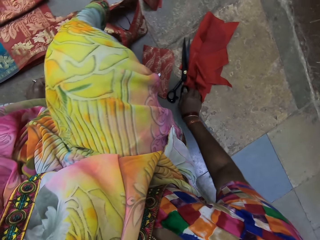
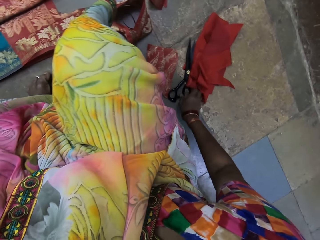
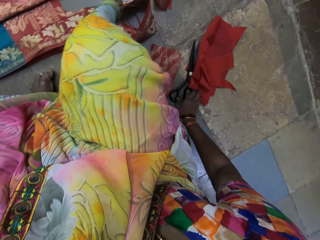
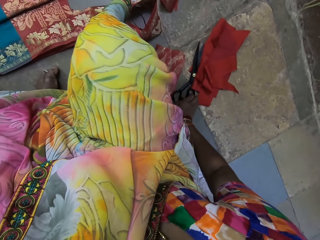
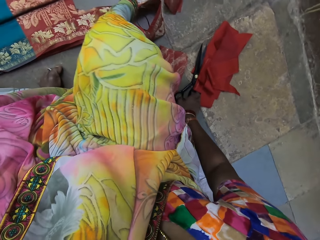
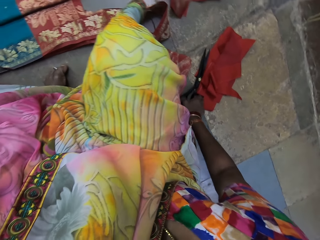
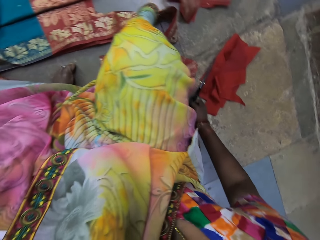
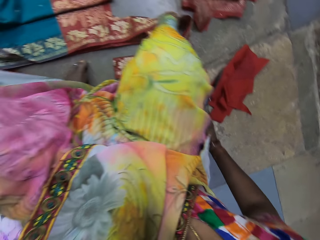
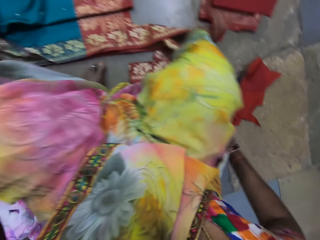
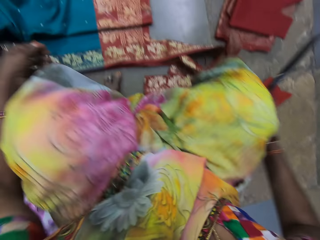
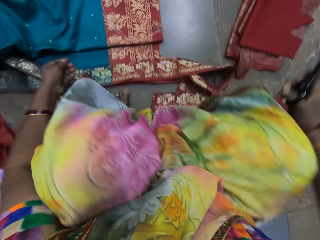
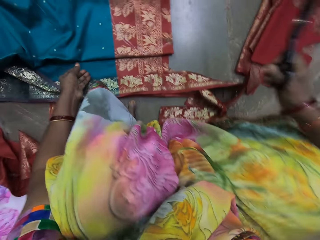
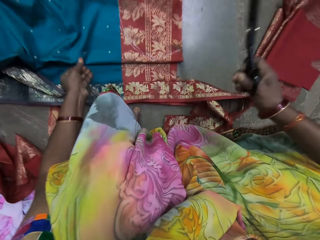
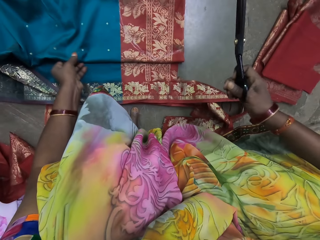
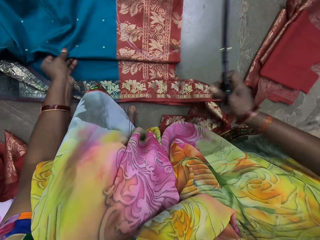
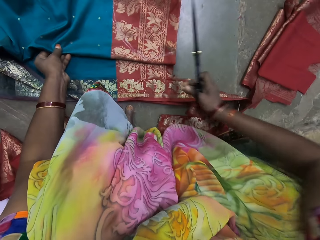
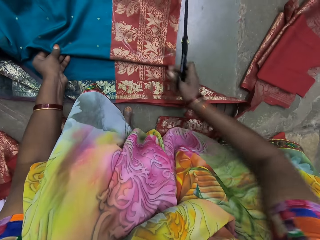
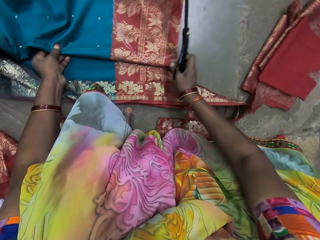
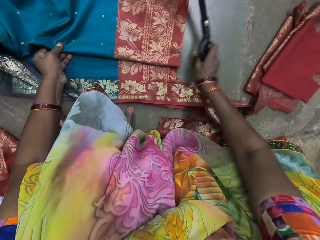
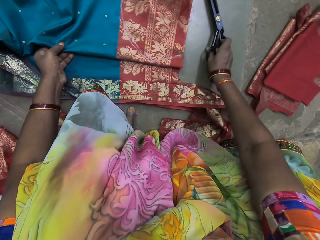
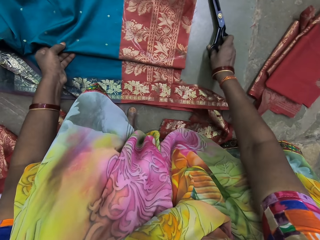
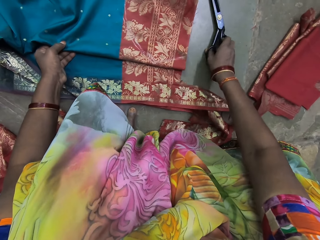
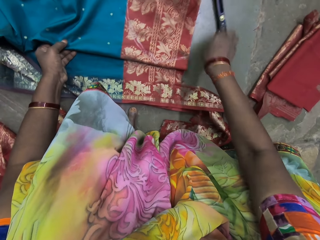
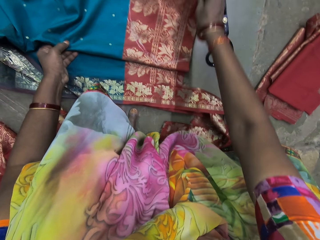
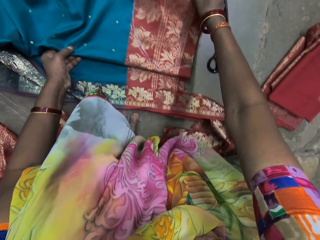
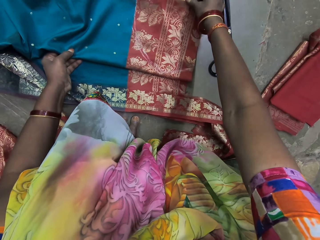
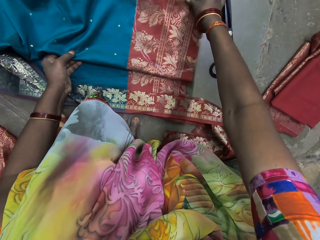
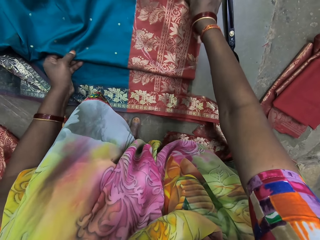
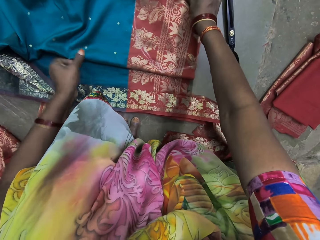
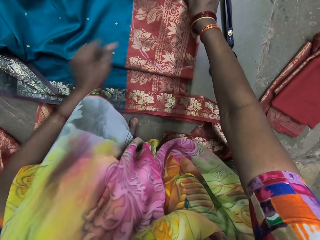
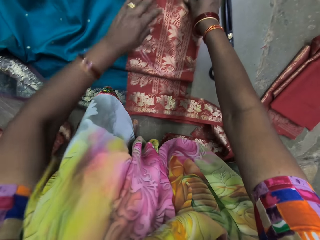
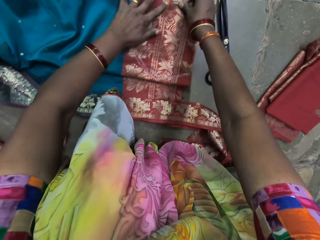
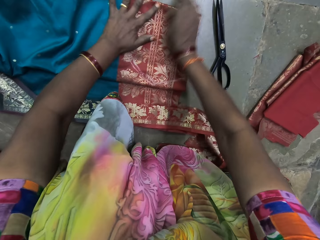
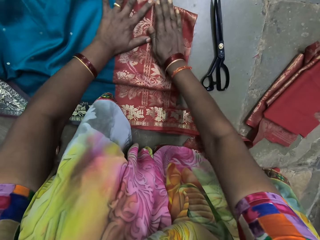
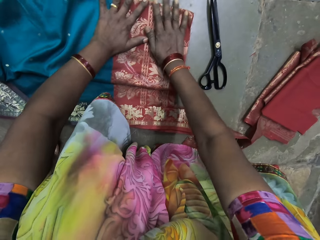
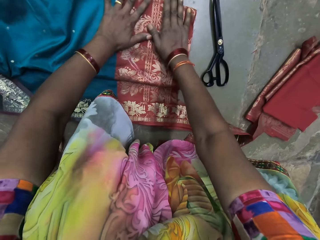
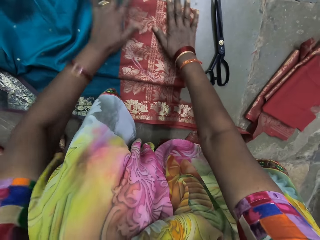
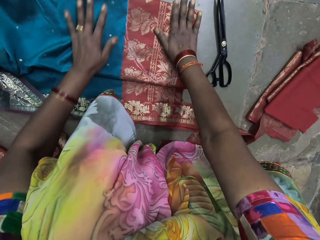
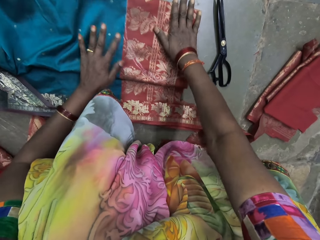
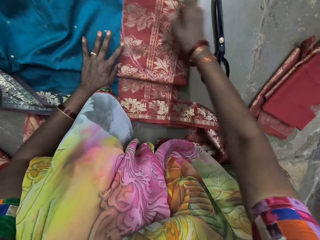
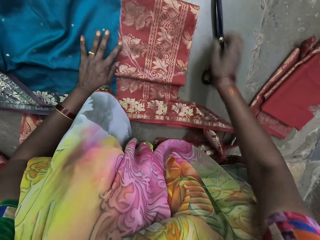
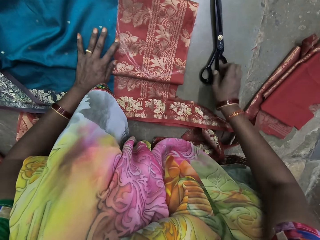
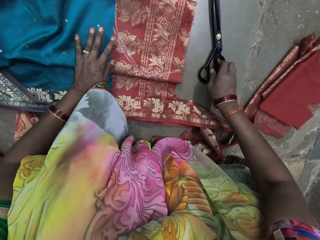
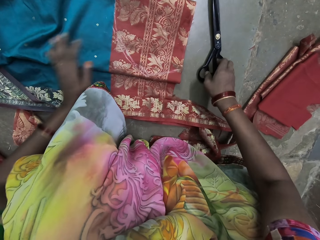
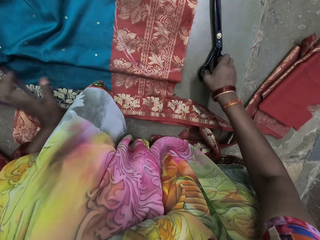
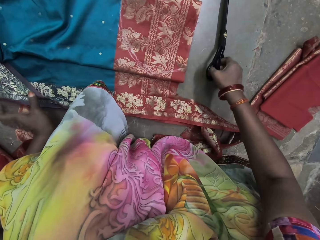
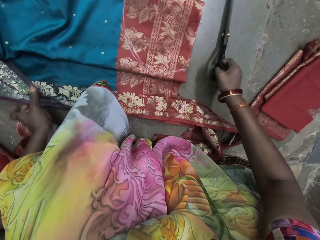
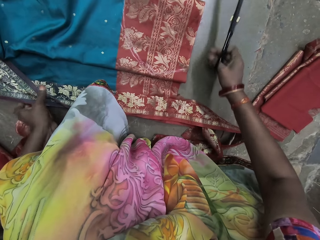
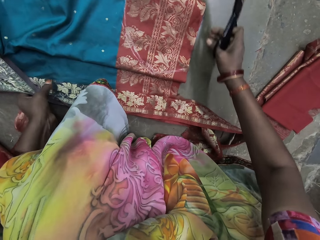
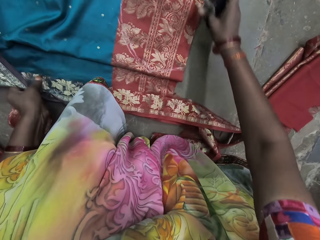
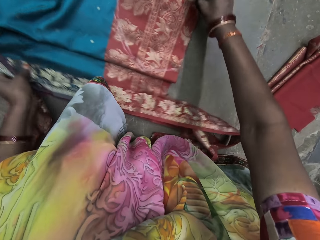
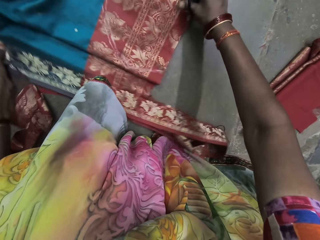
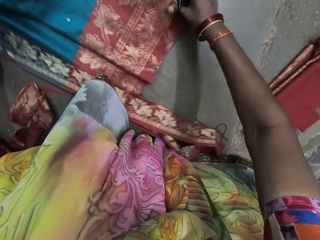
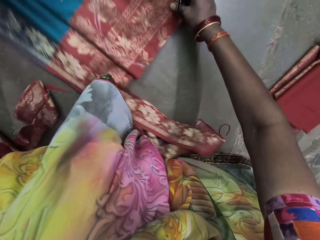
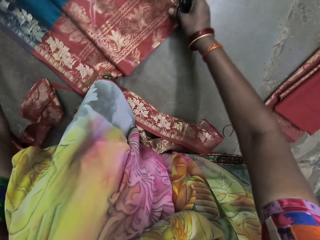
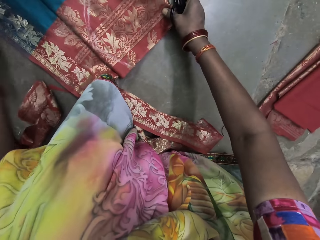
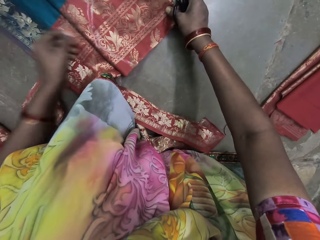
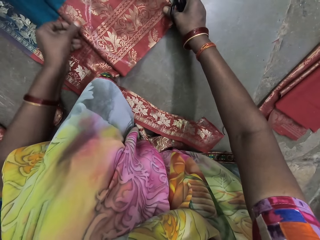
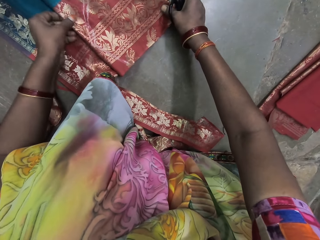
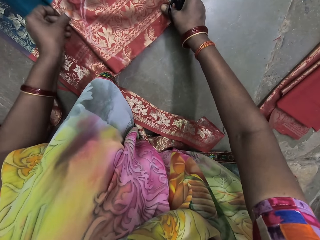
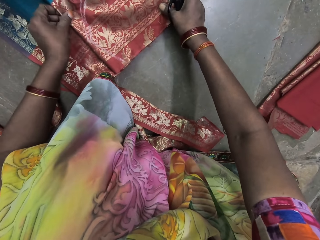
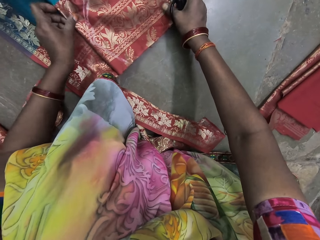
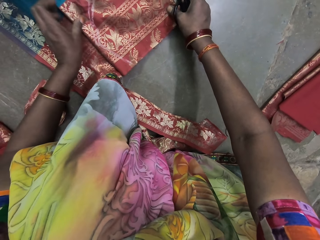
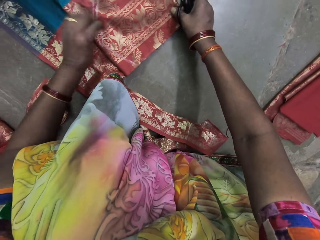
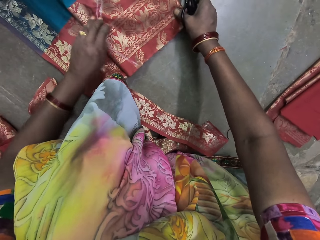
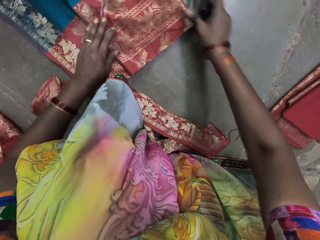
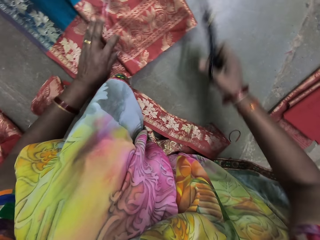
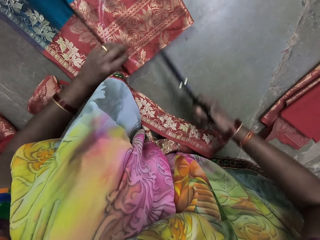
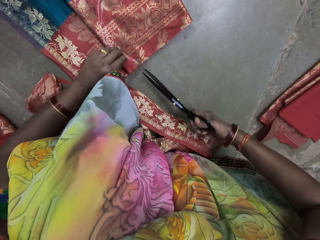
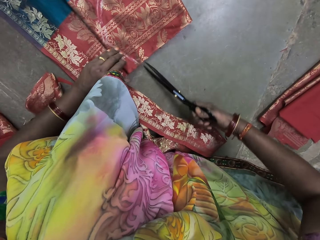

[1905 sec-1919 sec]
The camera wearer picks up a pair of scissors from the floor with her right hand. She holds the fabric on the floor with her left hand. She drops the pair of scissors on the floor with her right hand. She adjusts the fabric on the floor with her right hand. She touches the fabric. She places her left hand on the fabric on the floor. She presses the fabric on the floor with her right hand. She places her left hand on the fabric on the floor. She picks up the pair of scissors from the floor with her right hand. She moves the fabric on the floor with her left hand. She moves the fabric on the floor with her hands. She adjusts the fabric on the floor with her left hand.

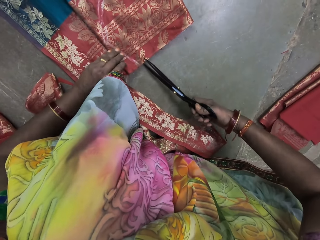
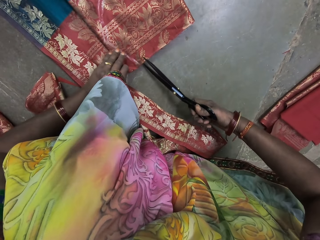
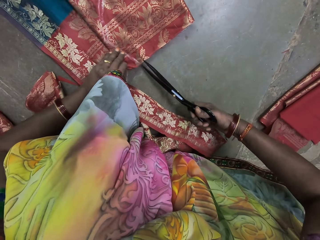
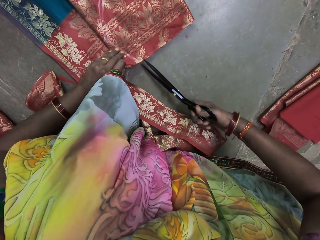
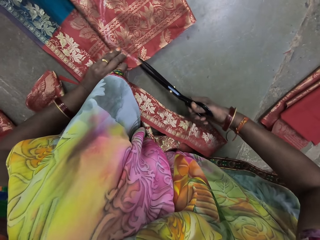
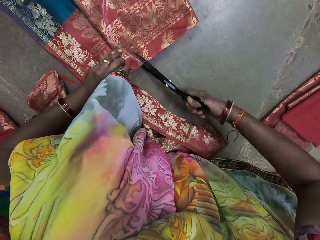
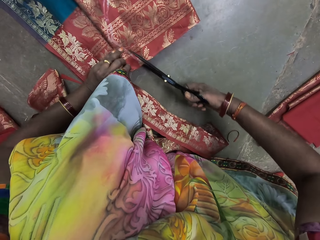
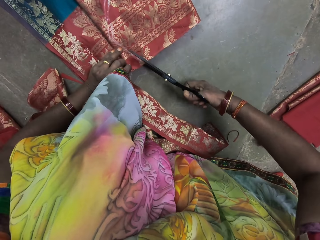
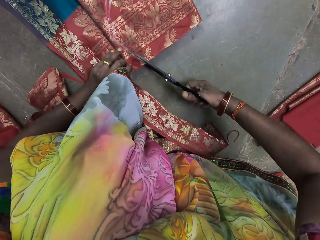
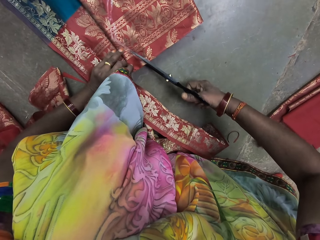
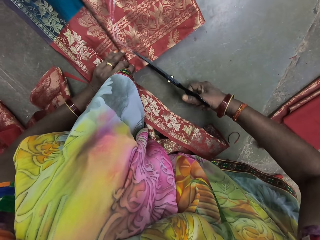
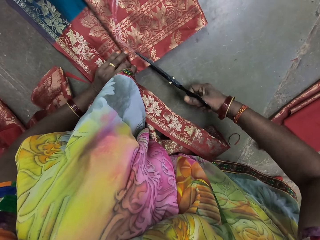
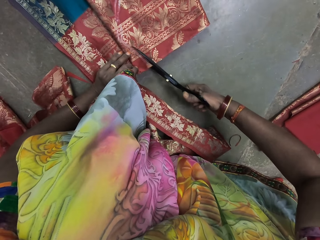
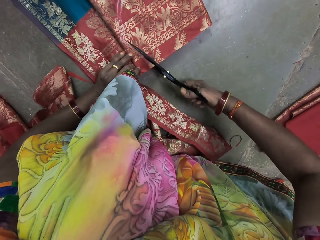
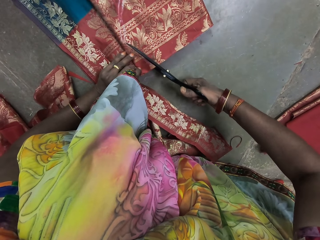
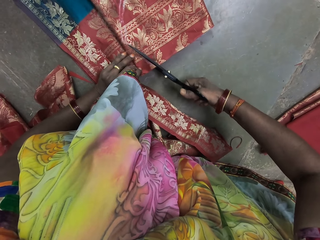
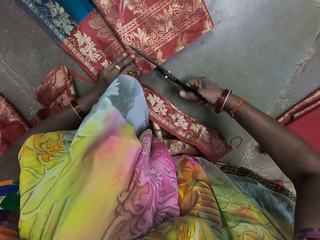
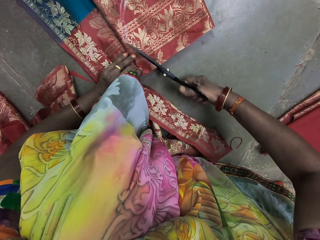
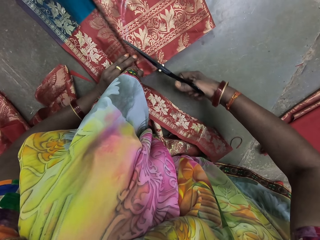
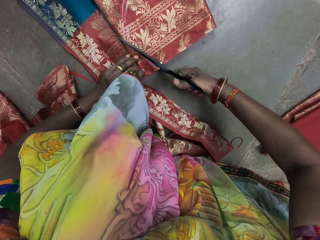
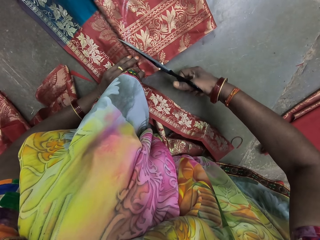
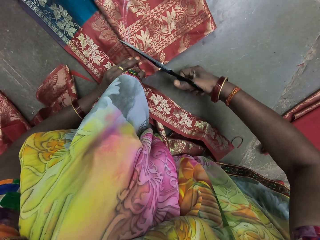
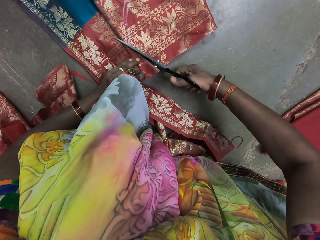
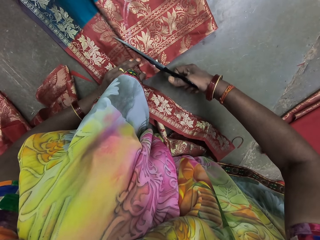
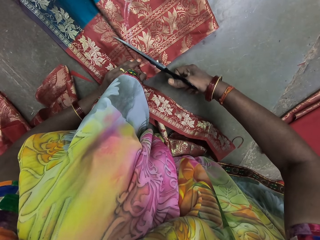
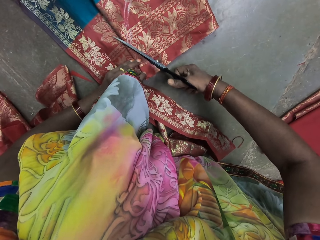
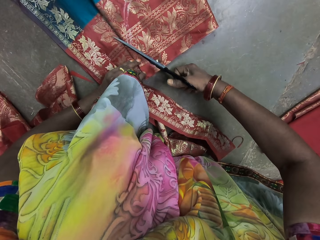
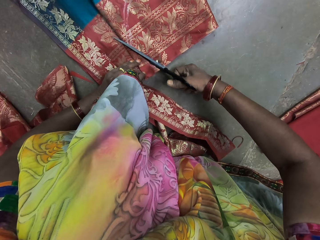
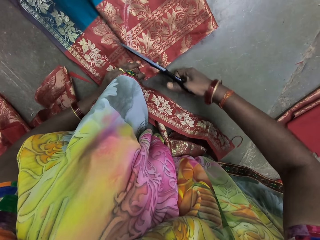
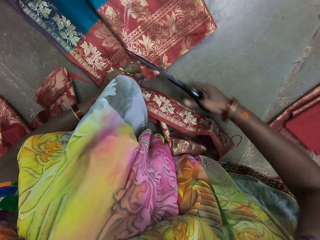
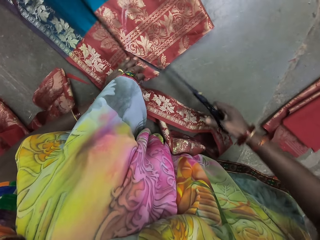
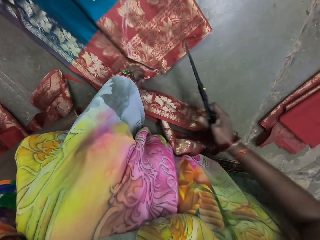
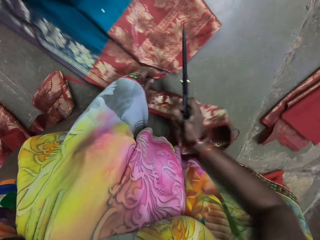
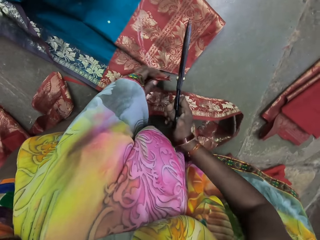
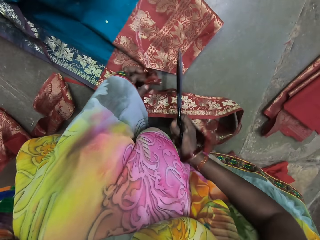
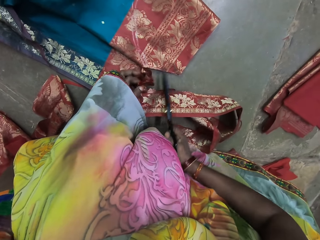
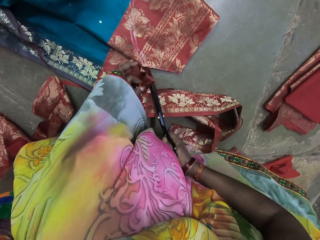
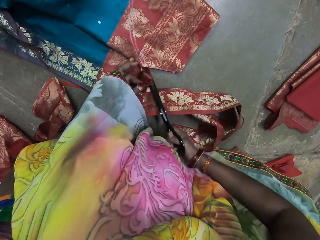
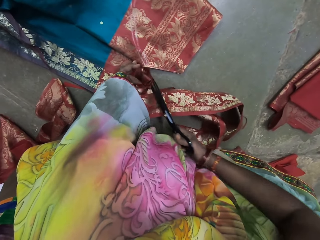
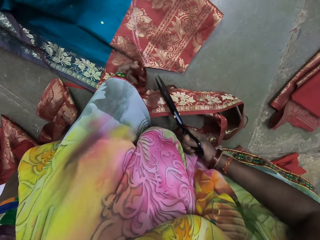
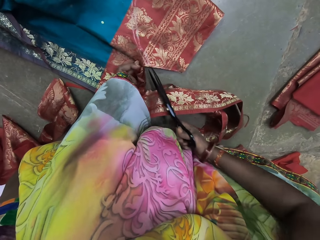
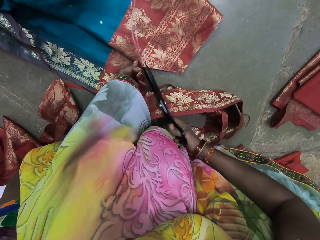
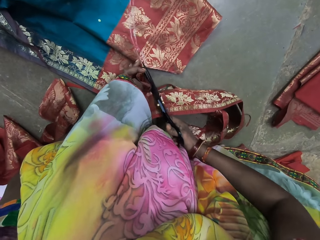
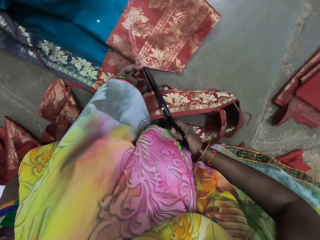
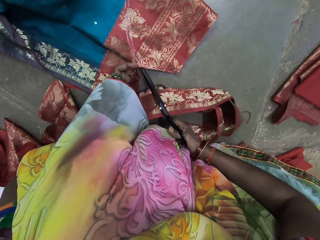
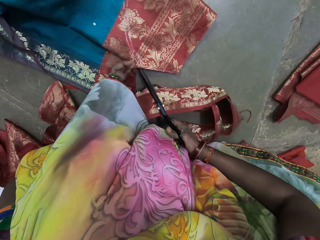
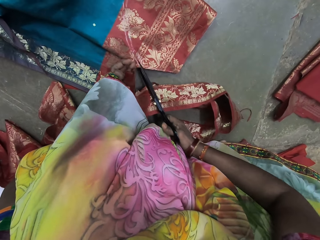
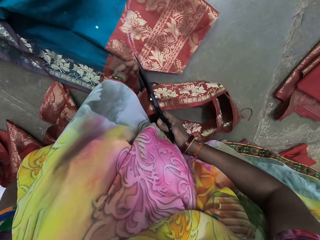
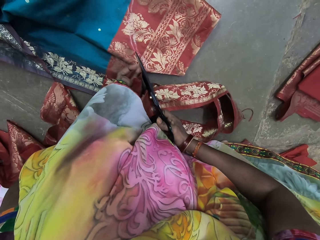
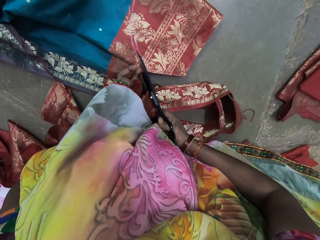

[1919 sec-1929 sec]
The camera wearer cuts the fabric on the floor with the pair of scissors in her right hand. She moves the fabric on the floor with her left hand.
